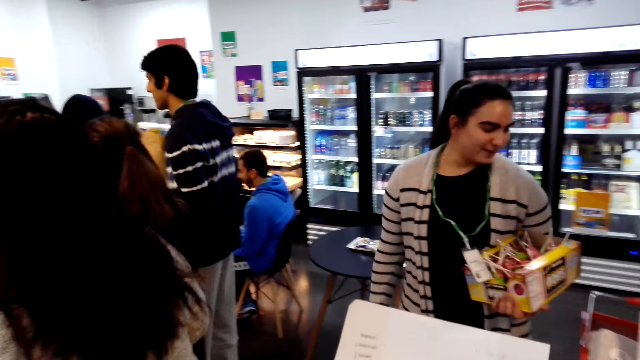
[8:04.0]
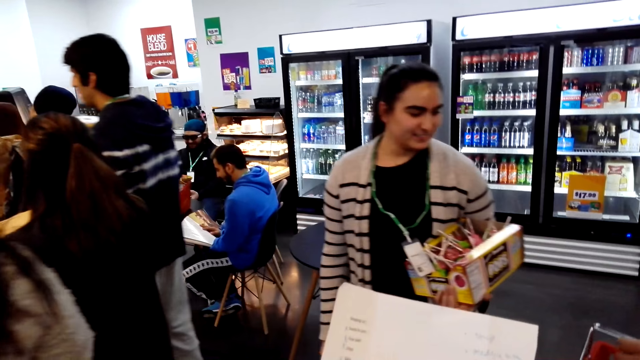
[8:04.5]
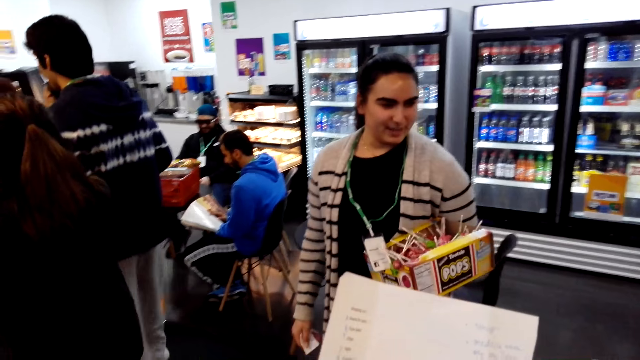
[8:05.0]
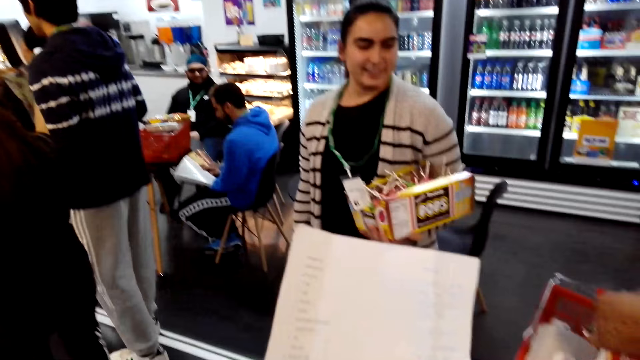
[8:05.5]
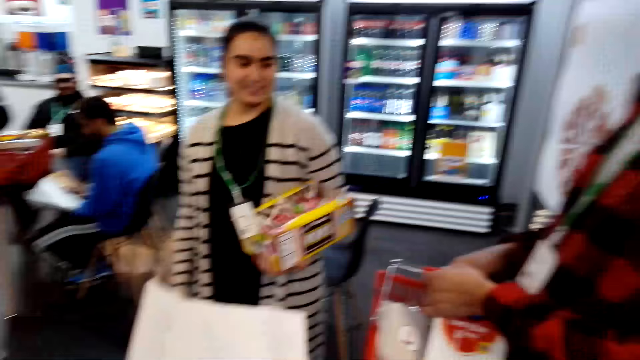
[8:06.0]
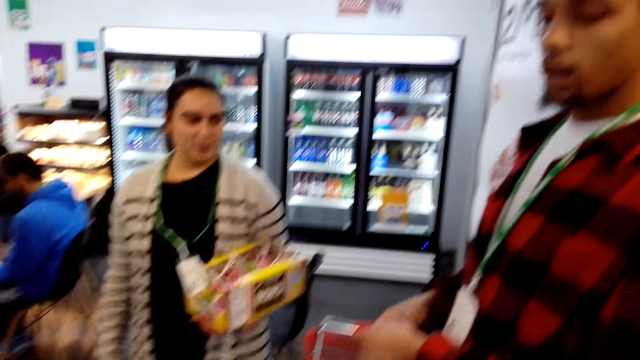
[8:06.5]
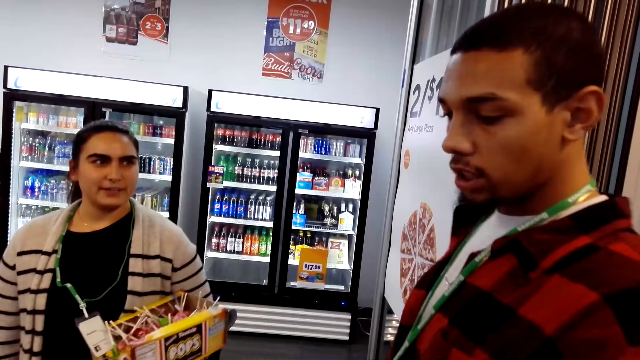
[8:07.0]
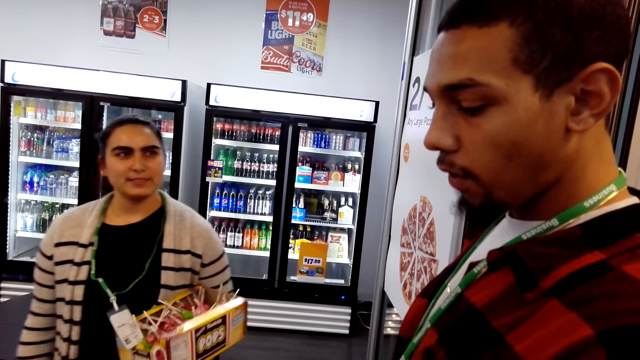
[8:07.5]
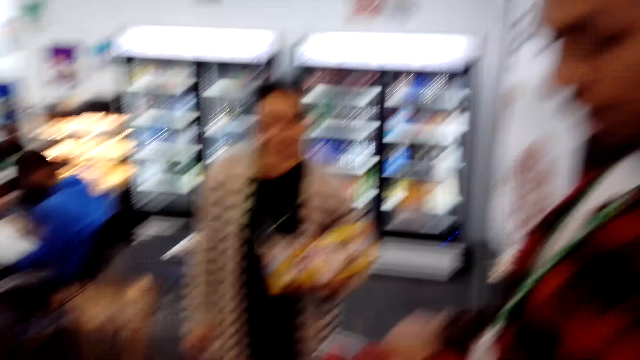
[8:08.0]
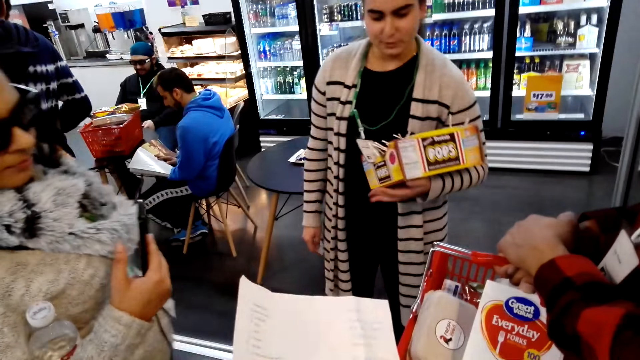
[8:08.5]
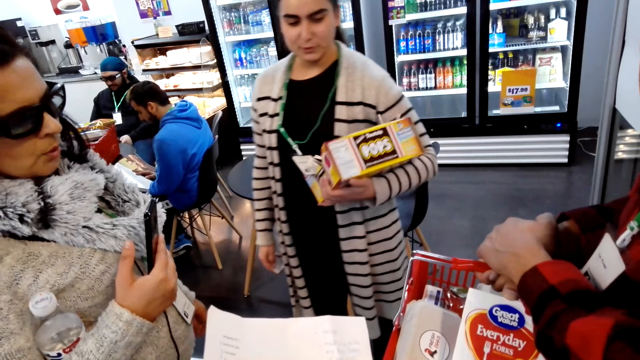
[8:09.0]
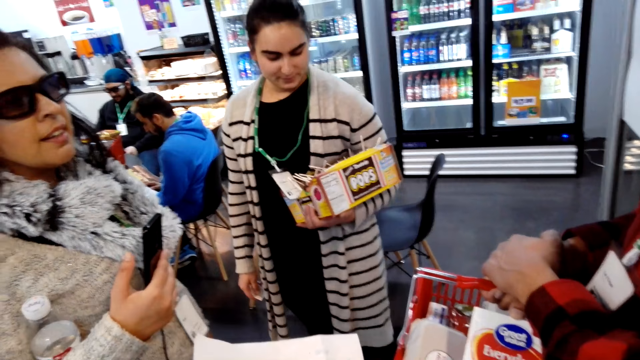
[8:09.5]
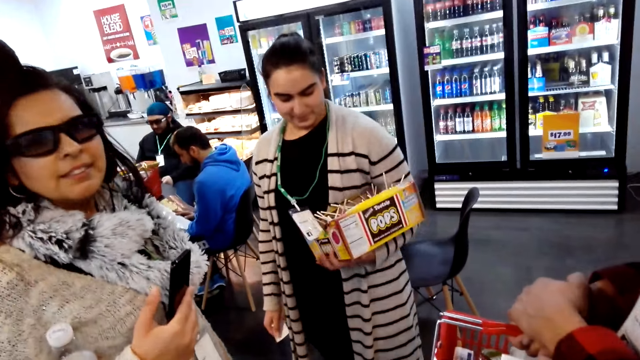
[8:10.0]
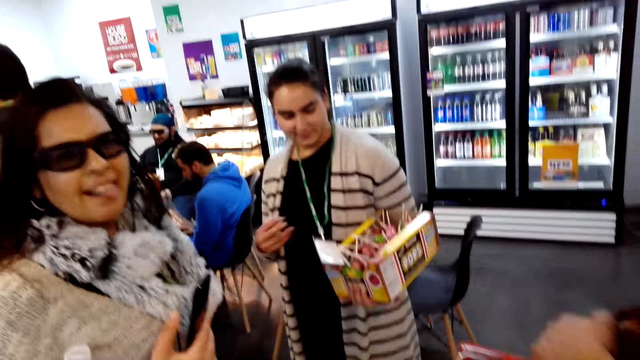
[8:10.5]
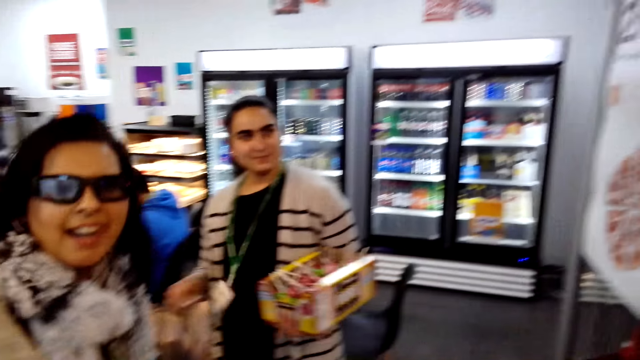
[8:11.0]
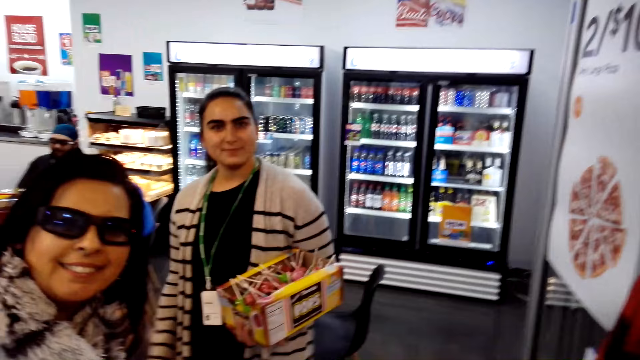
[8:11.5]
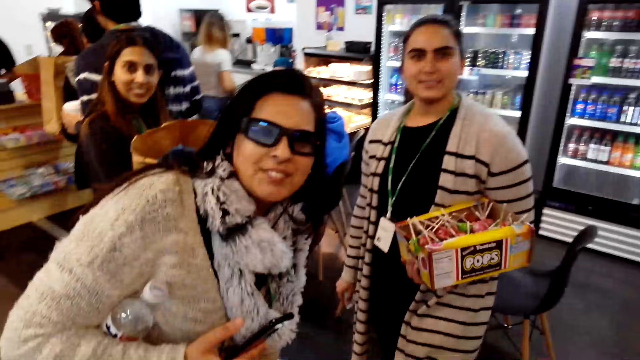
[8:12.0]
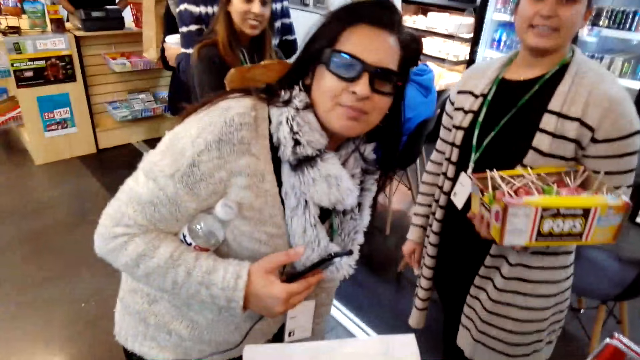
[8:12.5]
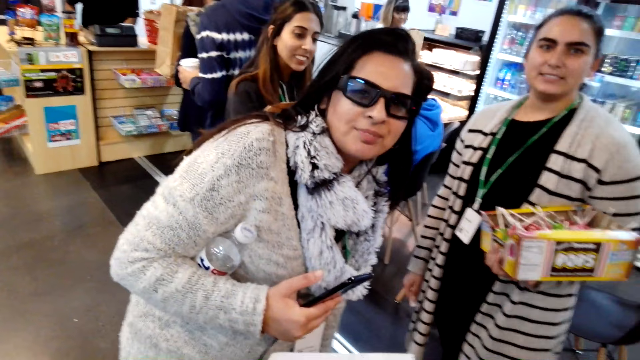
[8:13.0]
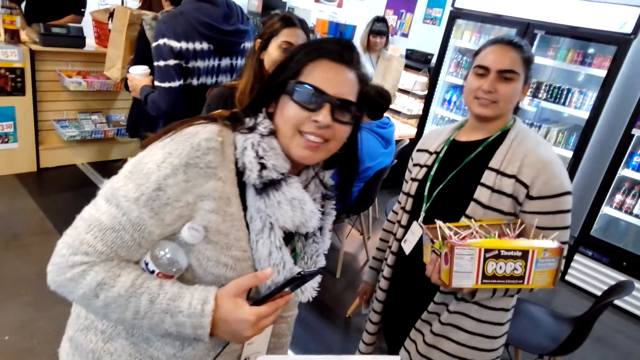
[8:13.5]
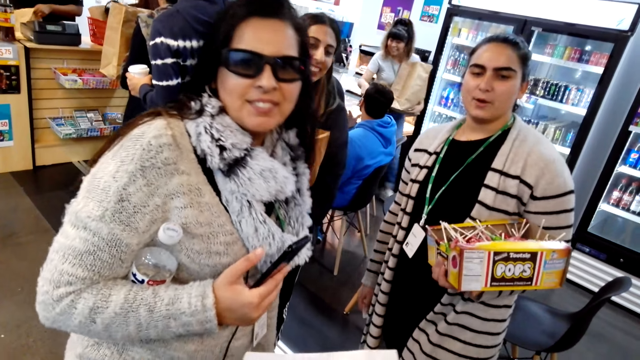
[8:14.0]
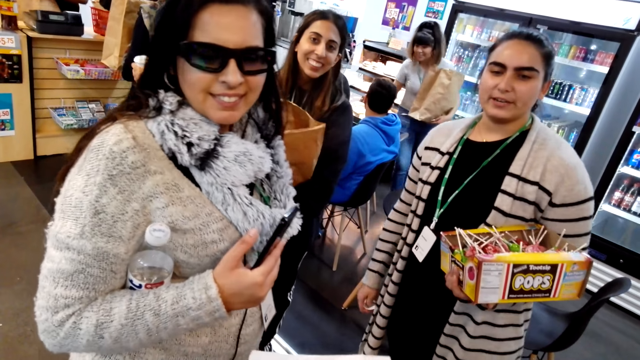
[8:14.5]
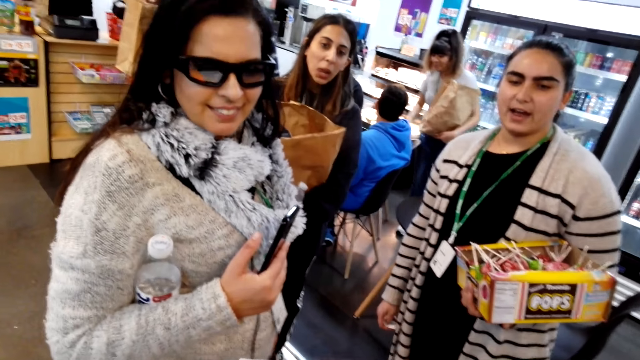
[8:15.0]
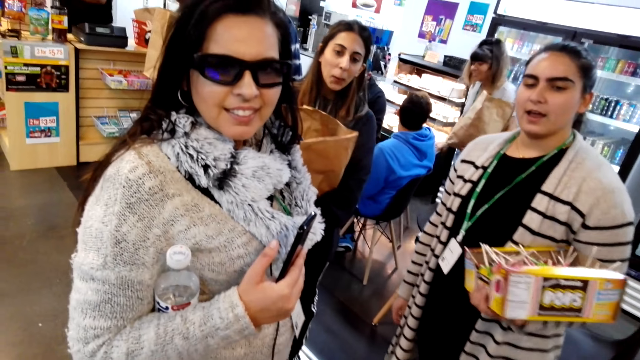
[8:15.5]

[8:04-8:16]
The camera wearer holds a sheet of paper. They interact with a man. A woman holds the phone. The camera wearer interacts with a woman and two other women.

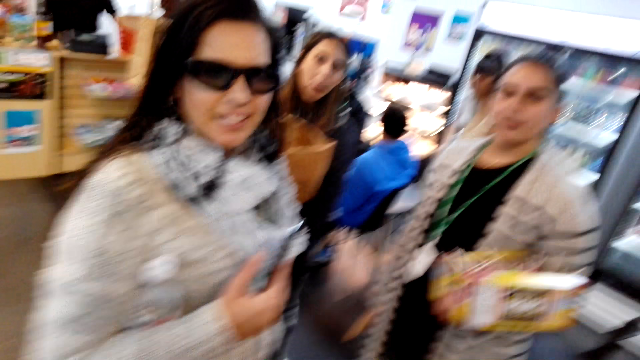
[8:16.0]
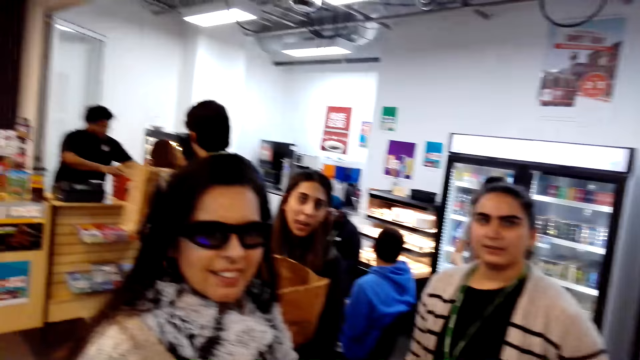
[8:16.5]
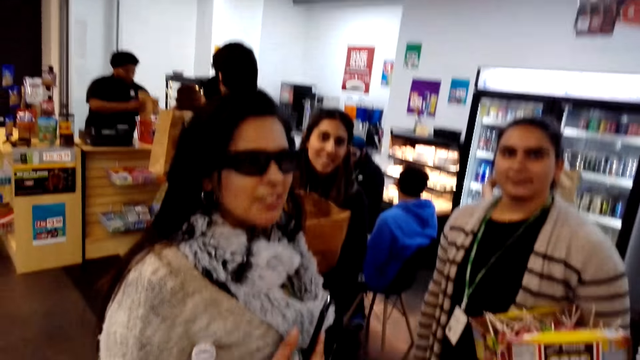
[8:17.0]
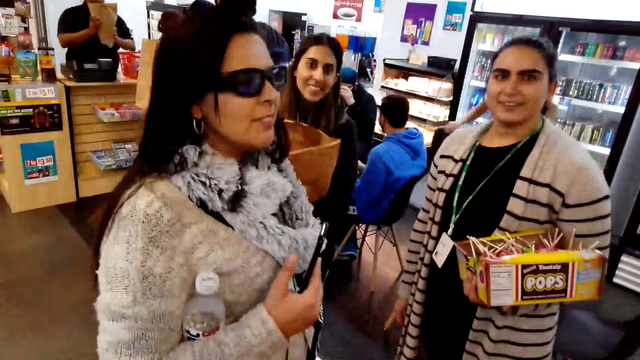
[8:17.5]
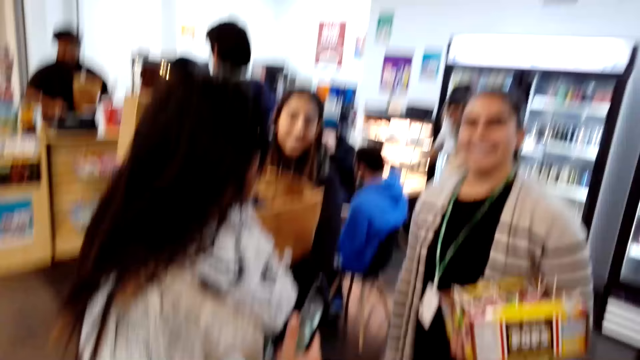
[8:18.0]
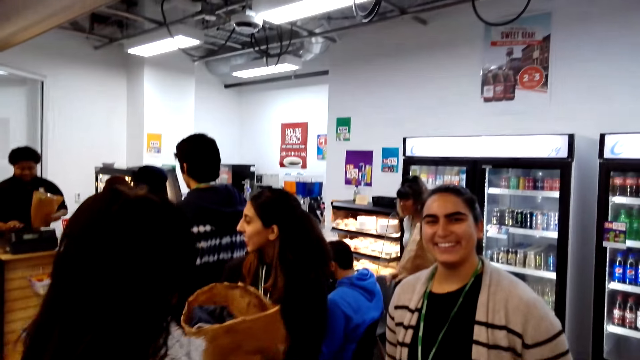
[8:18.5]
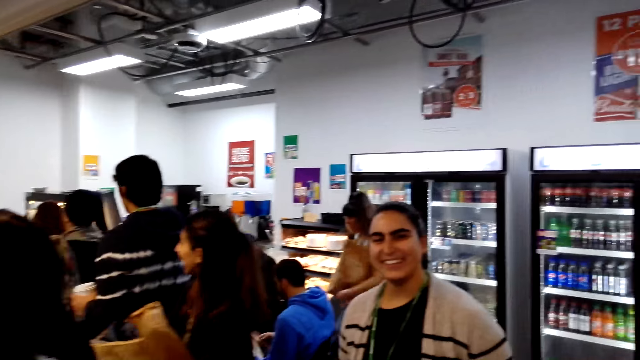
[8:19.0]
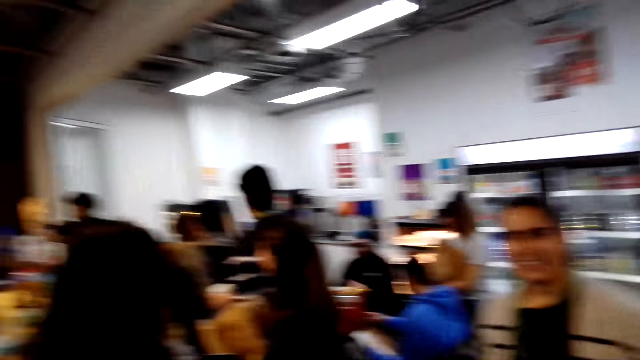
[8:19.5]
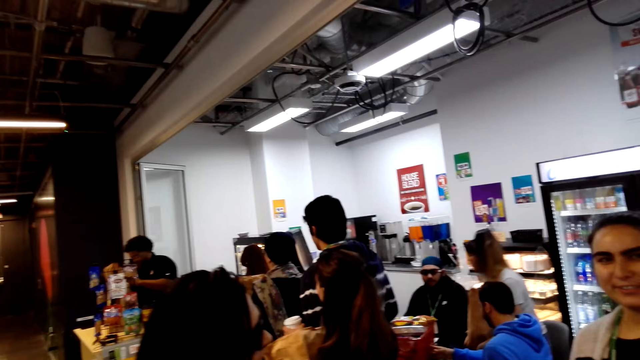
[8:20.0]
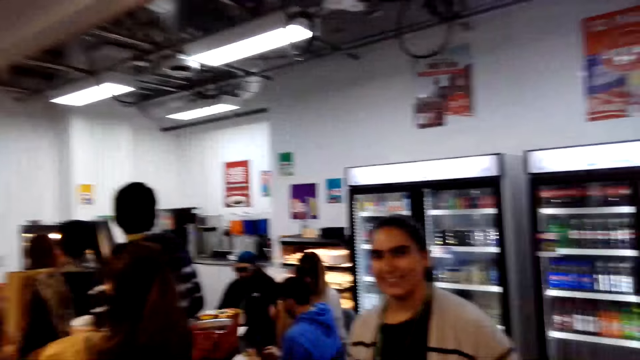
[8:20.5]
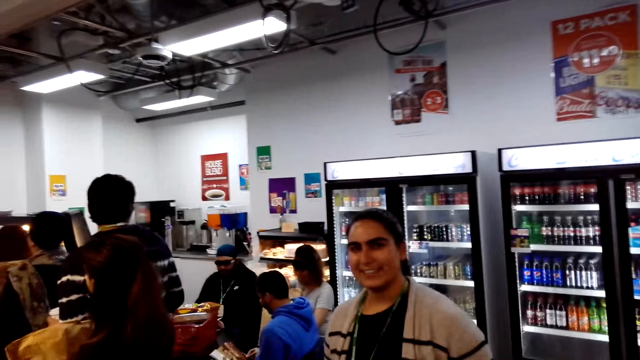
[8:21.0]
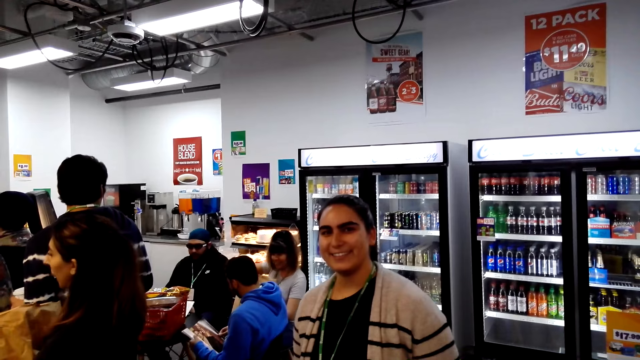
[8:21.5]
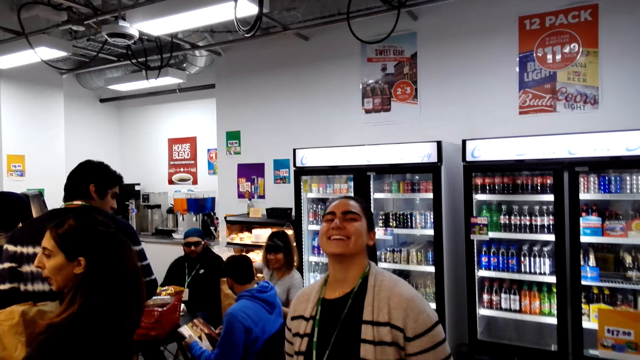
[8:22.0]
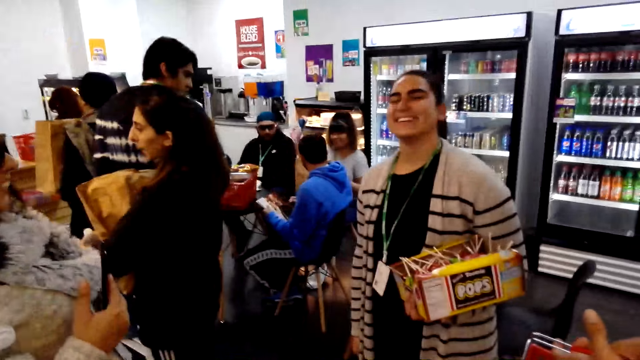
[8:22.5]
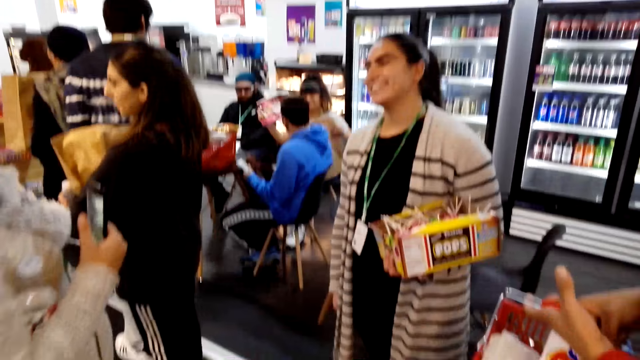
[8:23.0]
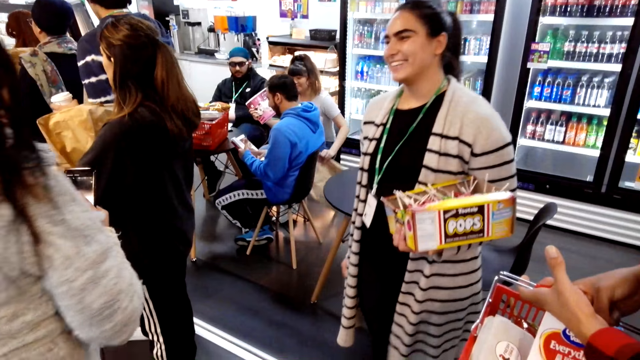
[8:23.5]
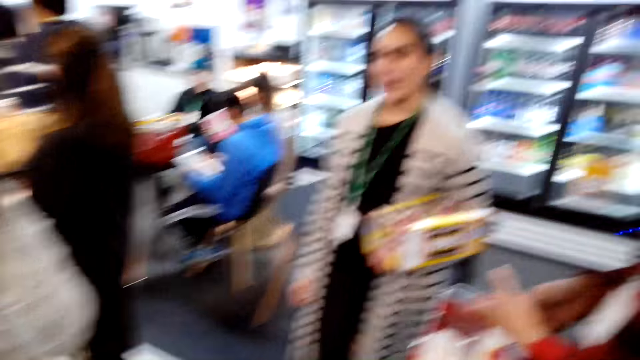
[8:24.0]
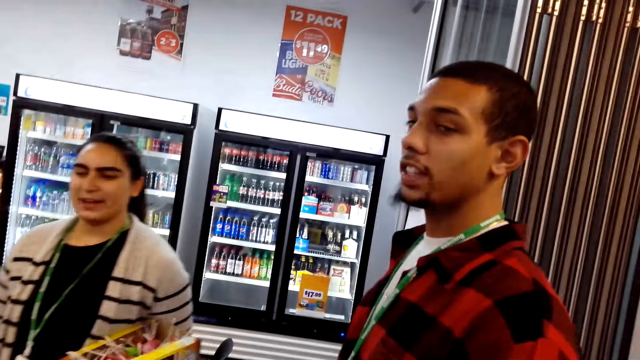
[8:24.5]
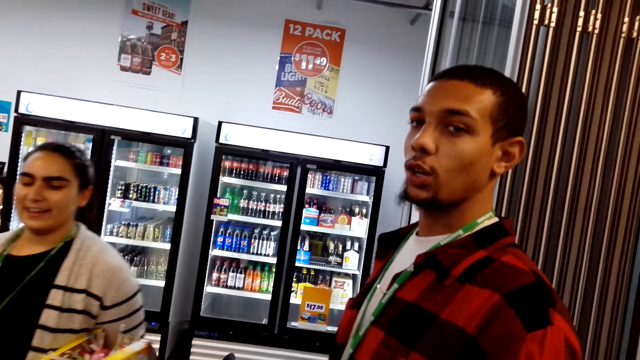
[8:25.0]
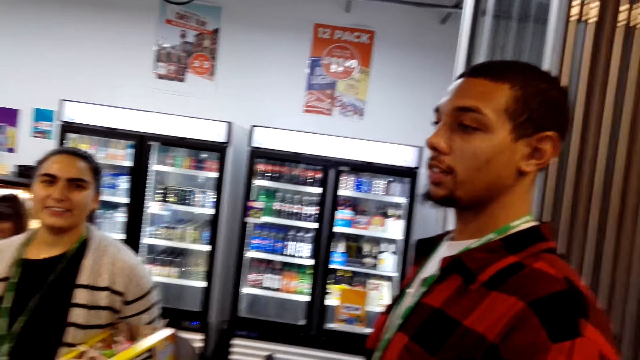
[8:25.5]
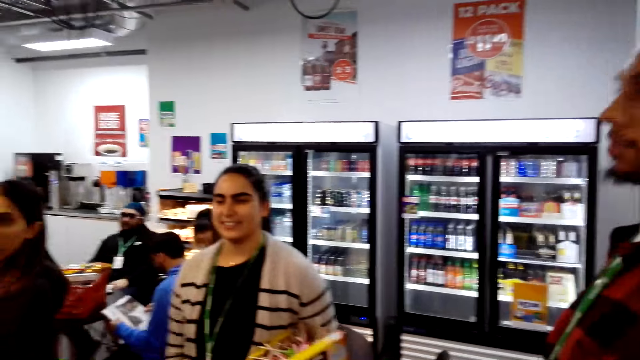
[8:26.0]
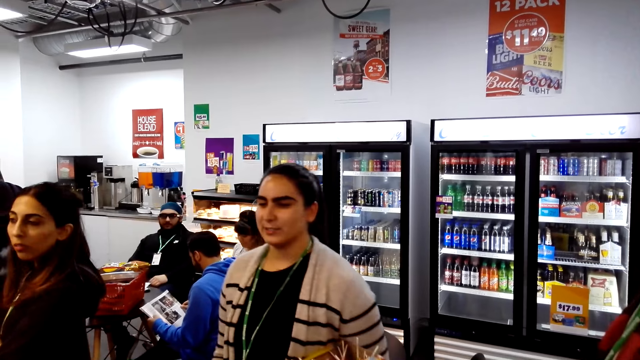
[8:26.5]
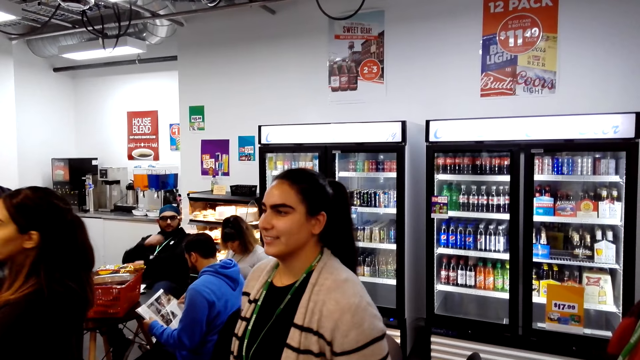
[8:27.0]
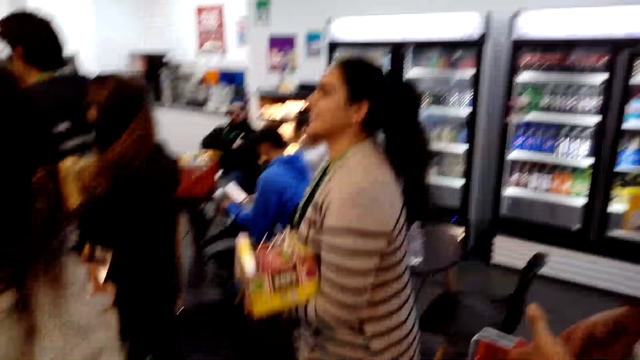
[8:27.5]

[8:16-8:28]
A man holds a shopping basket.
